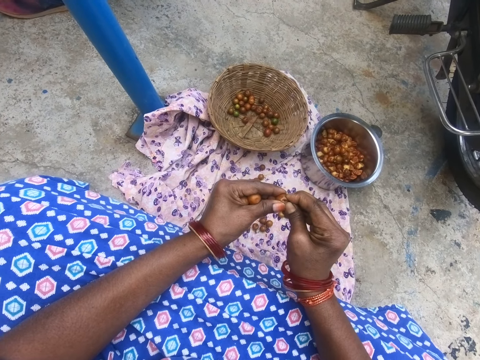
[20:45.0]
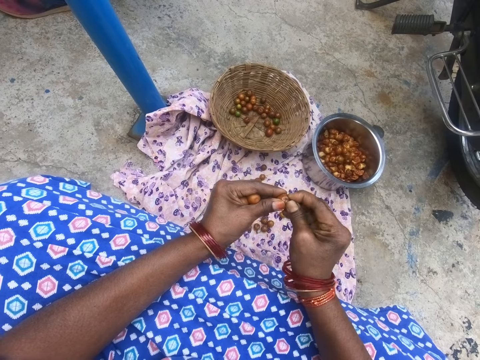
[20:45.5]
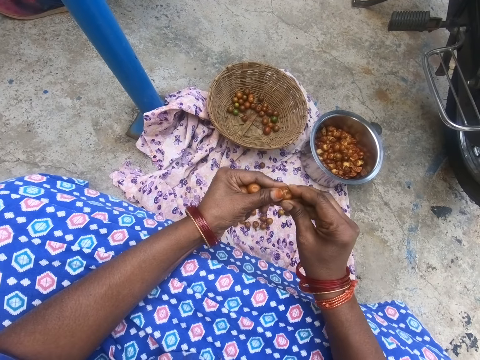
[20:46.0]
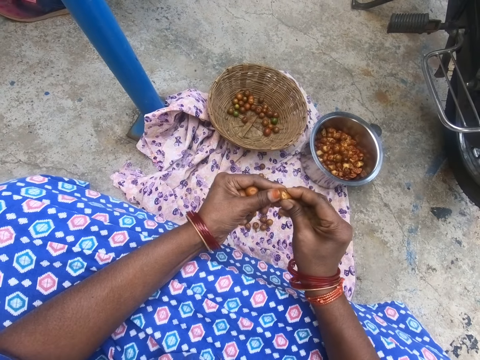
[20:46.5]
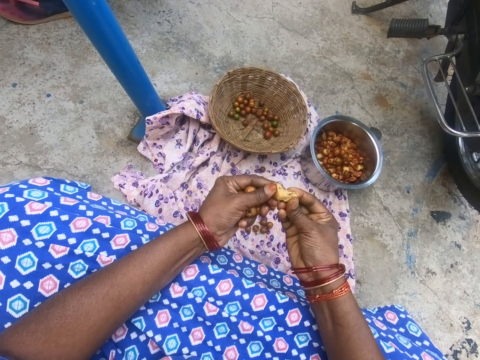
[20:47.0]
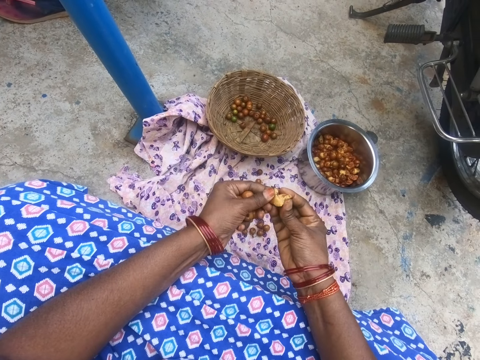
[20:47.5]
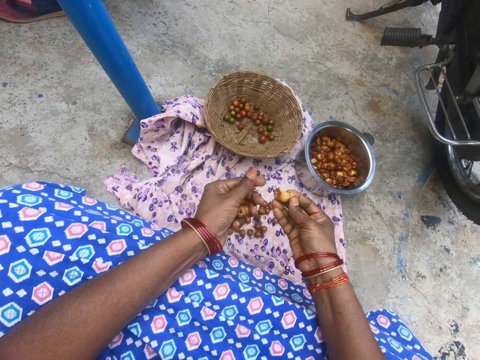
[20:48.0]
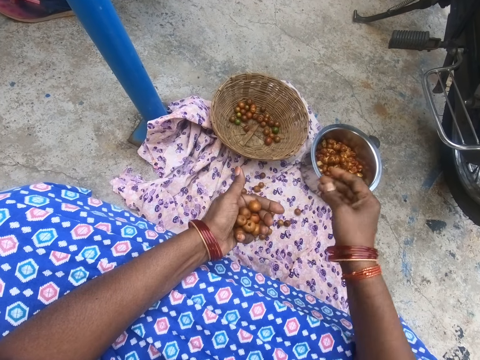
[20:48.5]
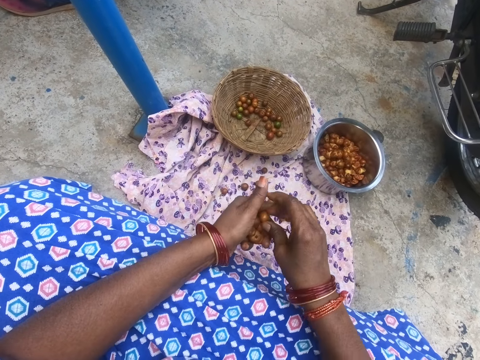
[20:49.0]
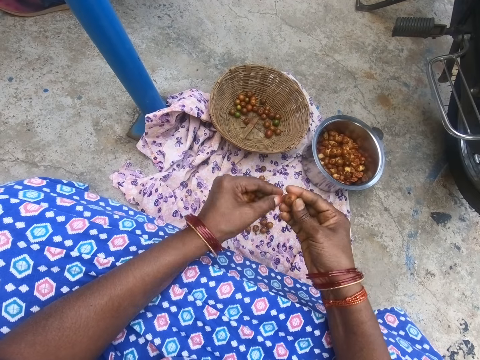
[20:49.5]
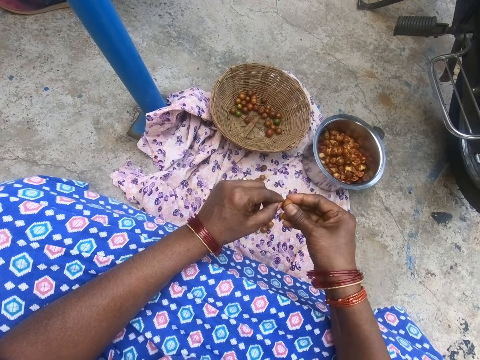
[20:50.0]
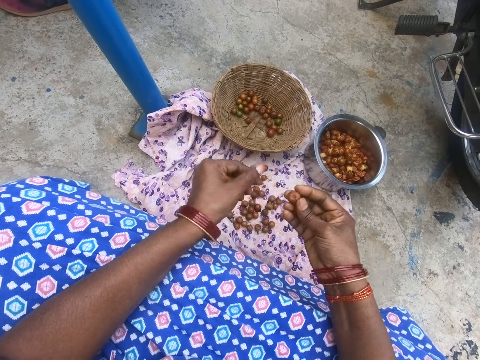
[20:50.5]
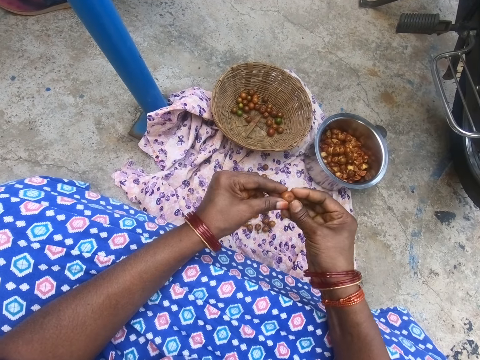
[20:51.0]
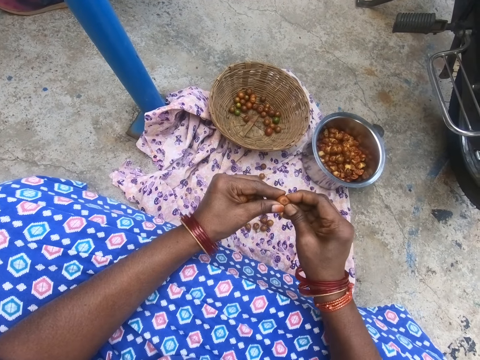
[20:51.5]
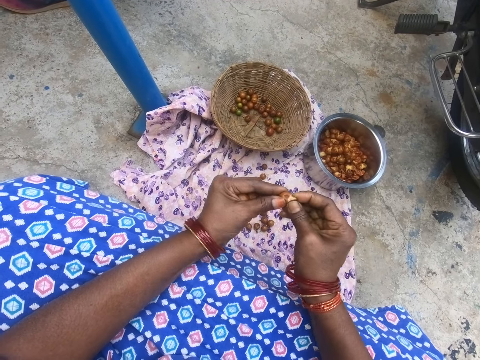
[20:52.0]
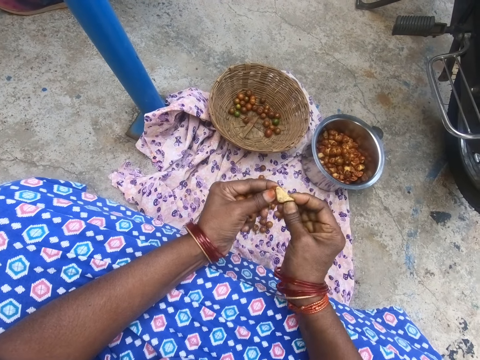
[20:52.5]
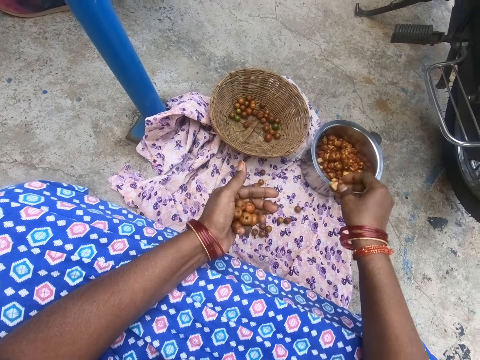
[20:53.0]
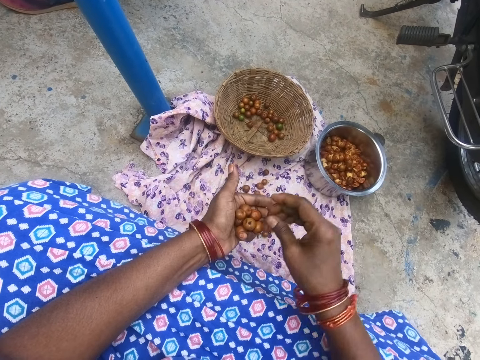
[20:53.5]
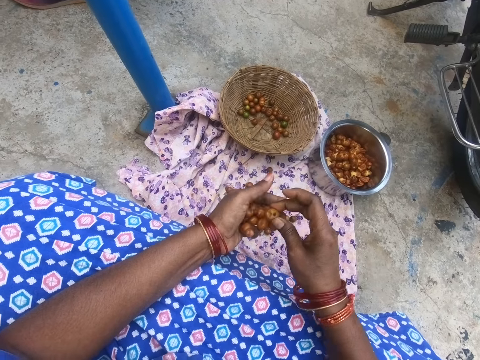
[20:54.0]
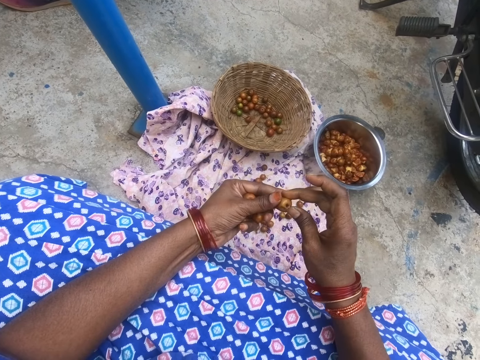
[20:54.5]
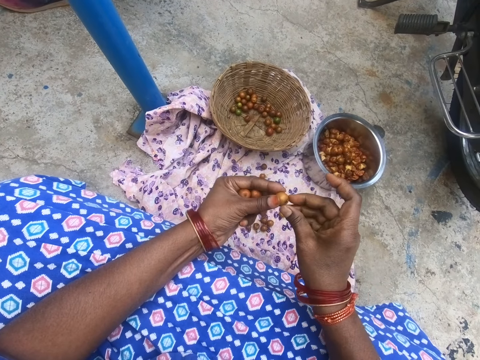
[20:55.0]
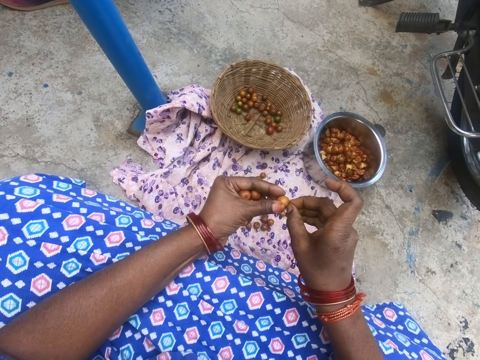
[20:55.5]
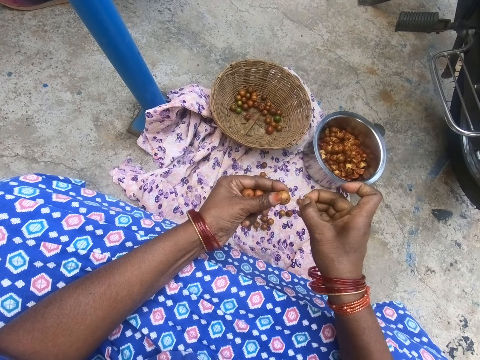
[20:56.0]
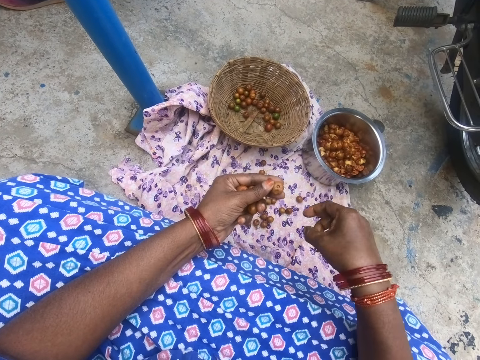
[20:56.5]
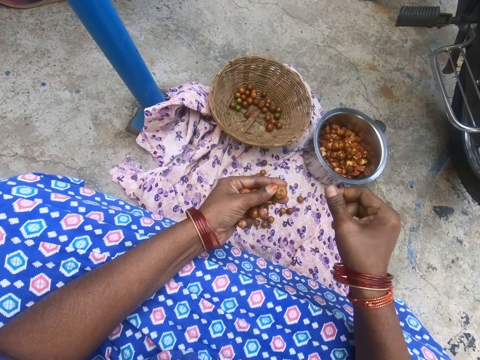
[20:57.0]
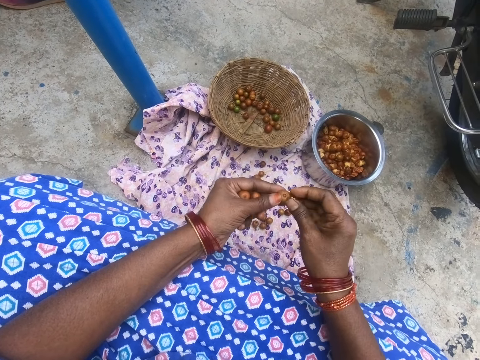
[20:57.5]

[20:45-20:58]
The camera wearer breaks the longan fruit. They throw the longan in the kitchen pot. They remove a stalk from a longan fruit. They break the longan fruit. They throw the longan in the kitchen pot. They remove a stalk from a longan fruit.

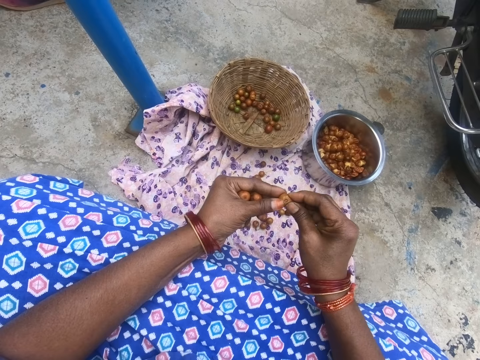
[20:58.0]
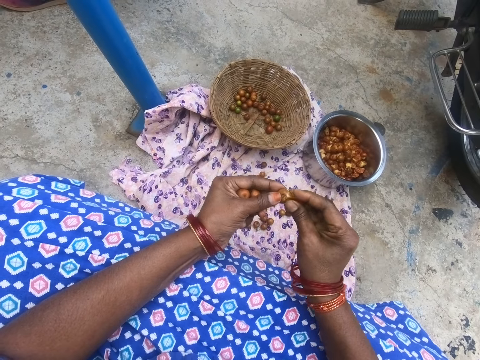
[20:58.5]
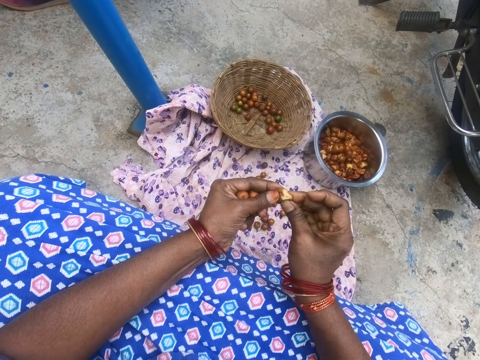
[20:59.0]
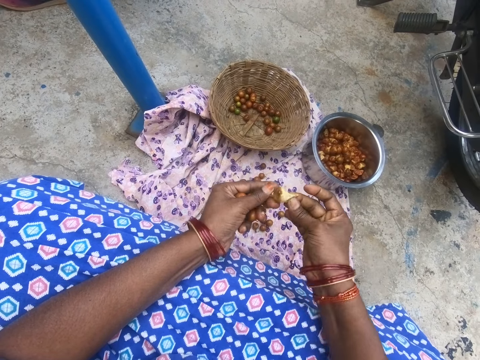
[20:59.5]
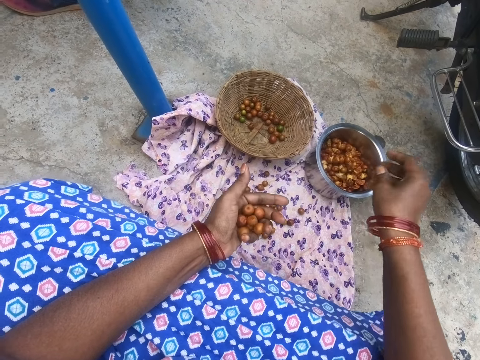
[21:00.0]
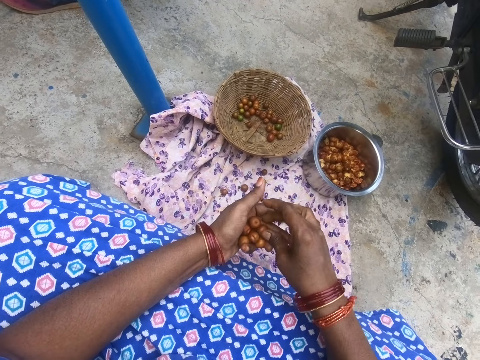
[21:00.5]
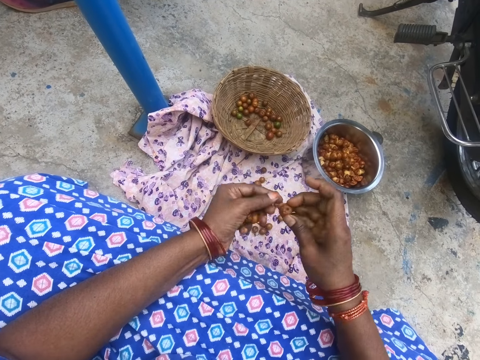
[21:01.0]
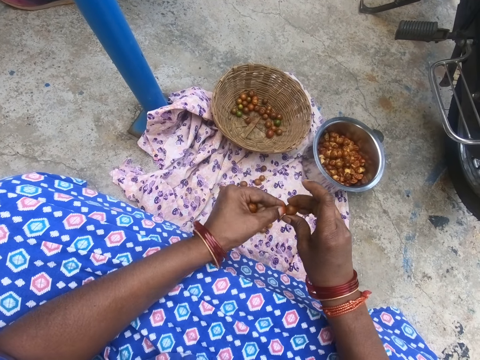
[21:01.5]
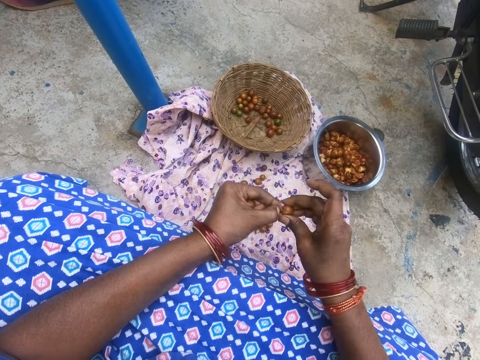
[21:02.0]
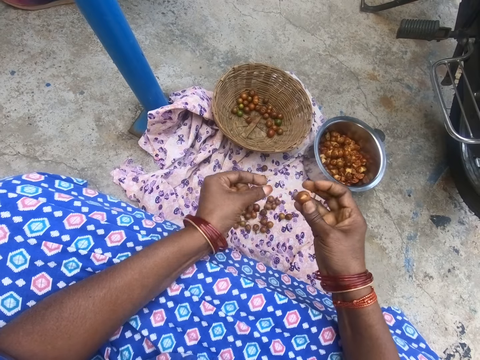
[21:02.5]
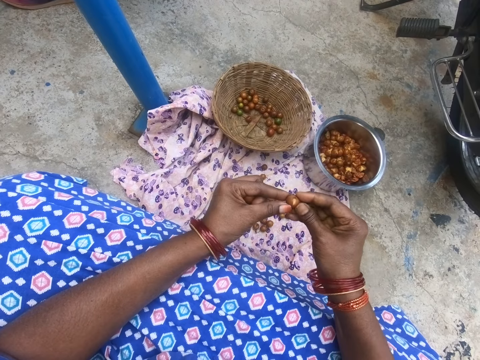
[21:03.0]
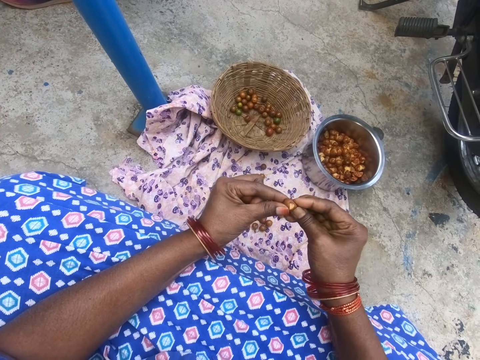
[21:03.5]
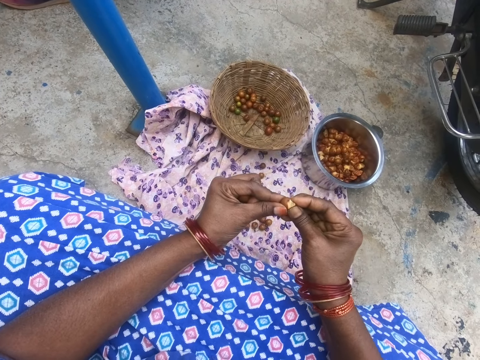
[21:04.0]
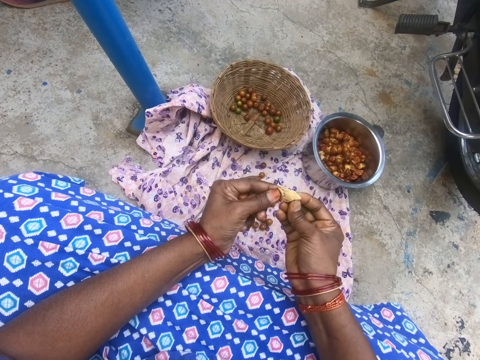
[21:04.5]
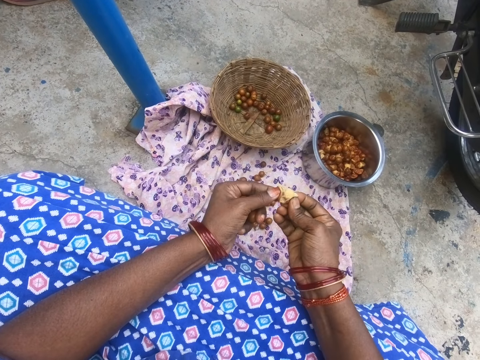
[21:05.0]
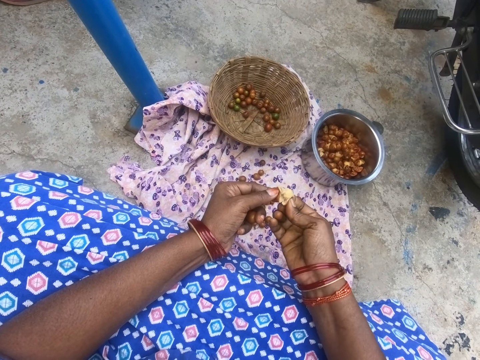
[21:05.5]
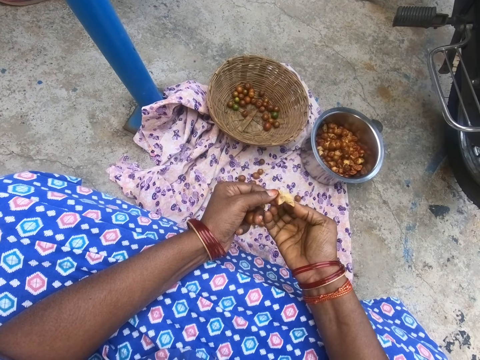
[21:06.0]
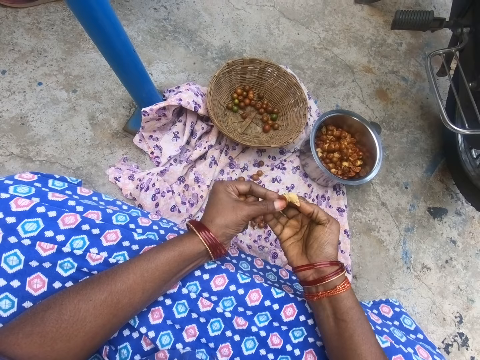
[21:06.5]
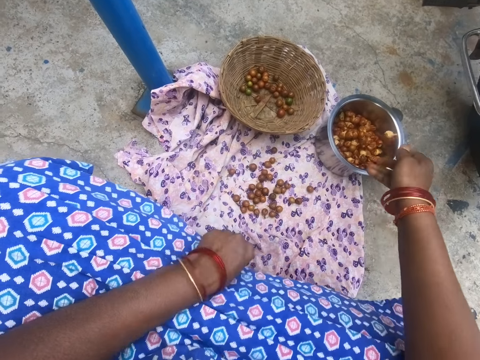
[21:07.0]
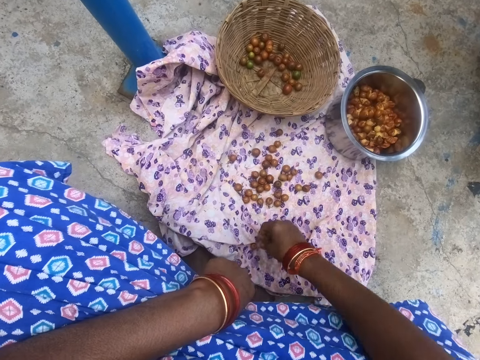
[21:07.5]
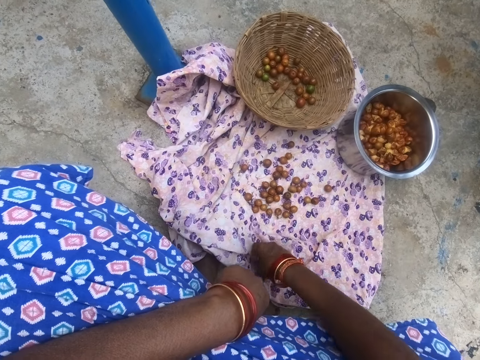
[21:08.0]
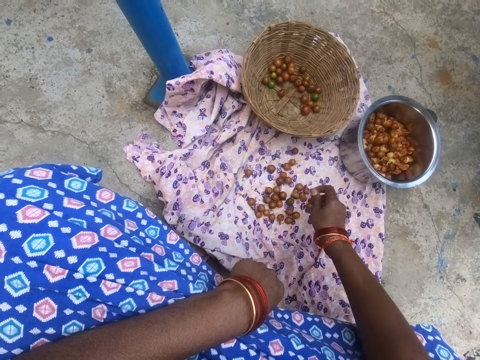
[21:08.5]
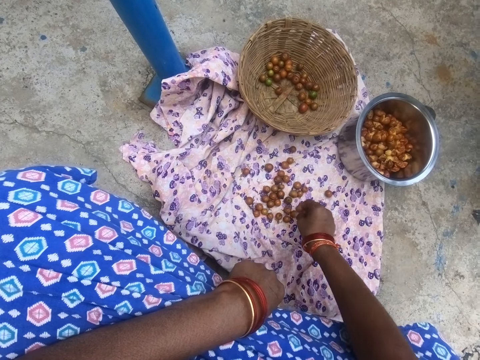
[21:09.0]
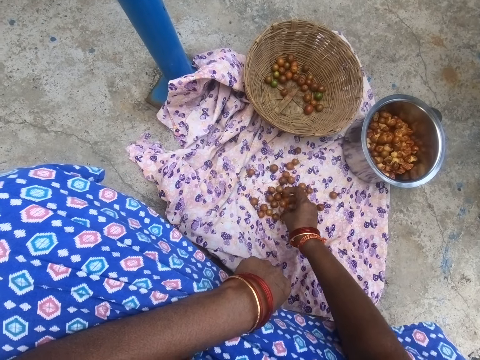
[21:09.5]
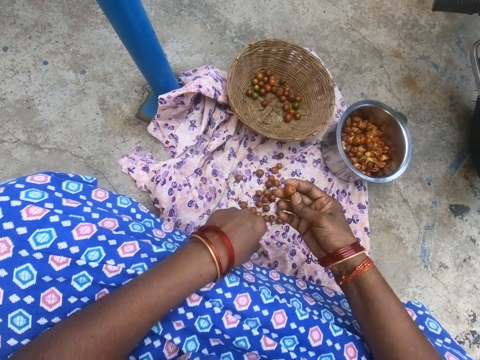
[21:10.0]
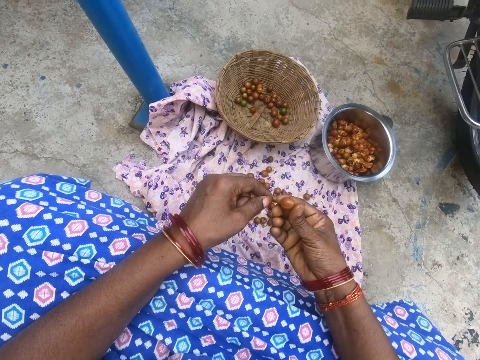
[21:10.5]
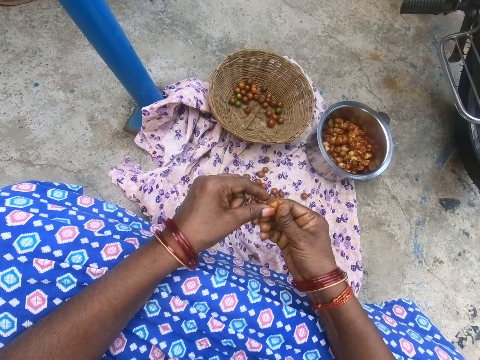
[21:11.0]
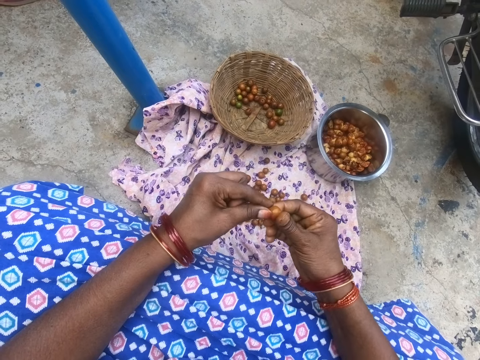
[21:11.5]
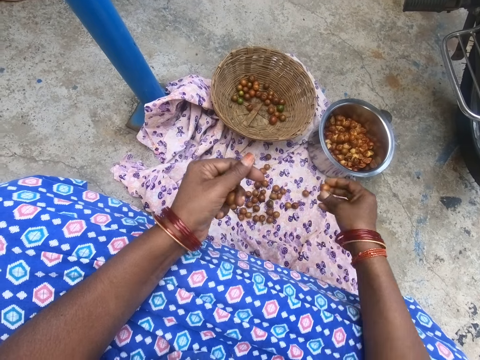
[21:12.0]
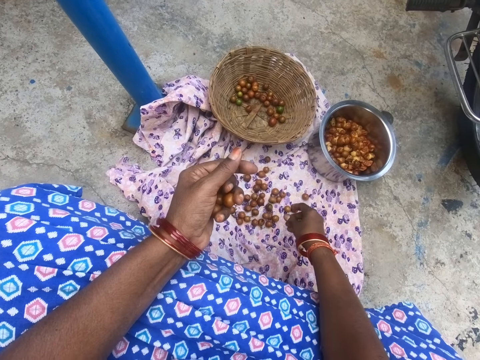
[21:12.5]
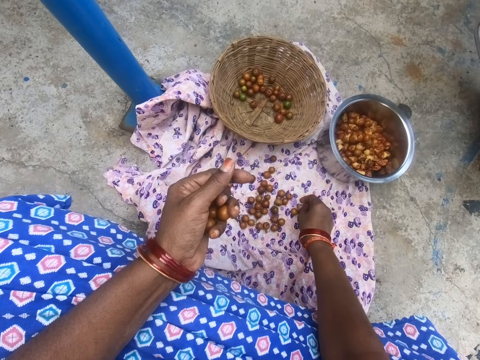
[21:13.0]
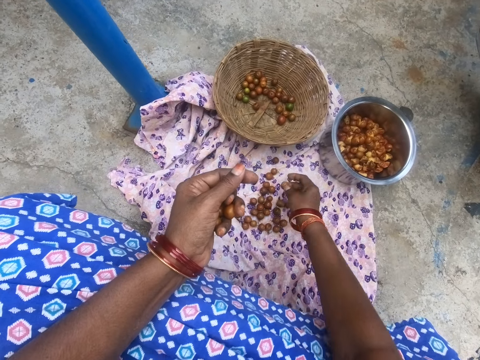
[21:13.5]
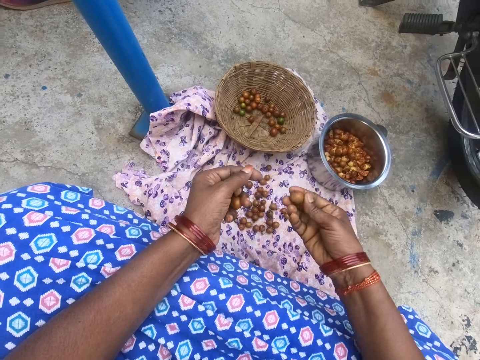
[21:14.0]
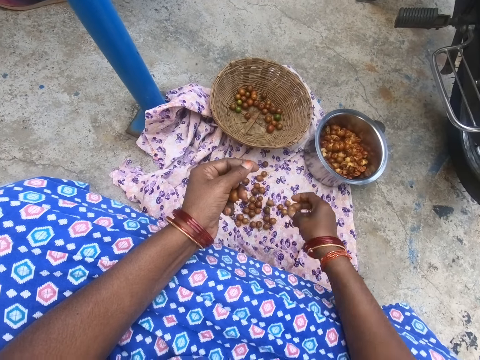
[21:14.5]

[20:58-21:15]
The camera wearer breaks the longan fruit. They throw the longan in the kitchen pot. They remove a stalk from a longan fruit. They break the longan fruit. They throw the longan in the kitchen pot. They take a longan on the fabric from the ground. They throw a longan on the fabric. They take a longan on the fabric. They throw a longan on the fabric. They take a longan on the fabric from the ground.
